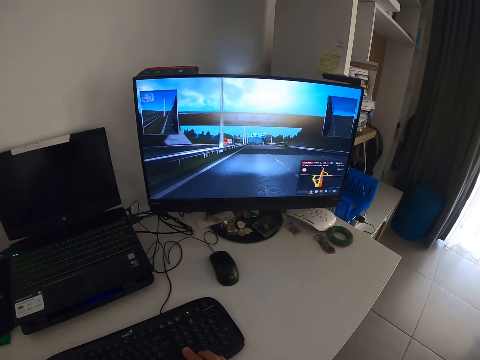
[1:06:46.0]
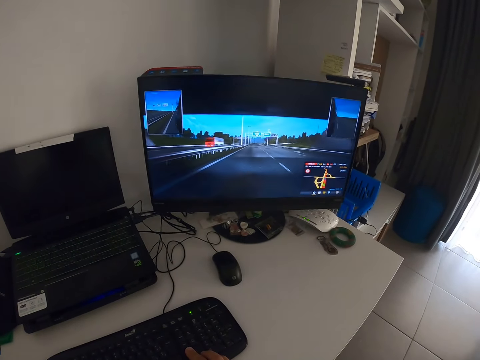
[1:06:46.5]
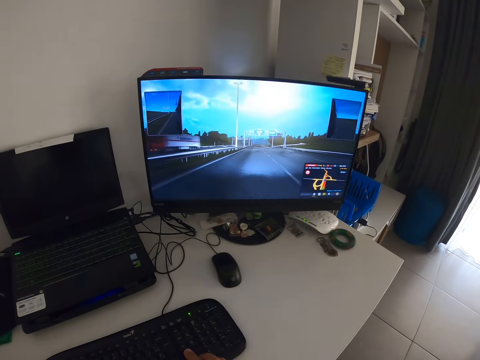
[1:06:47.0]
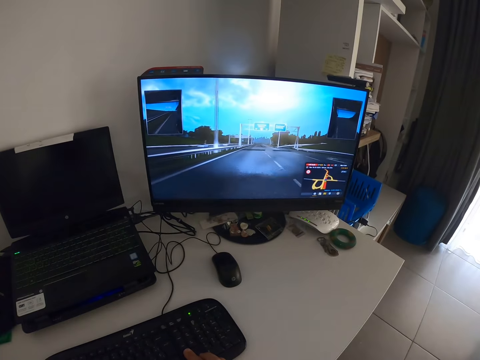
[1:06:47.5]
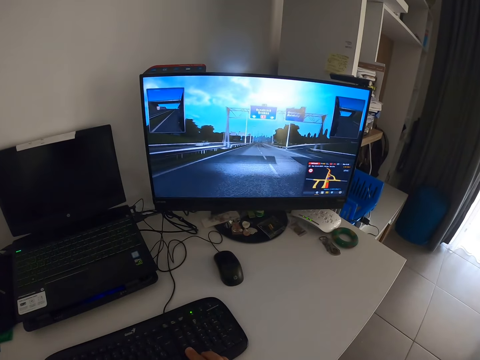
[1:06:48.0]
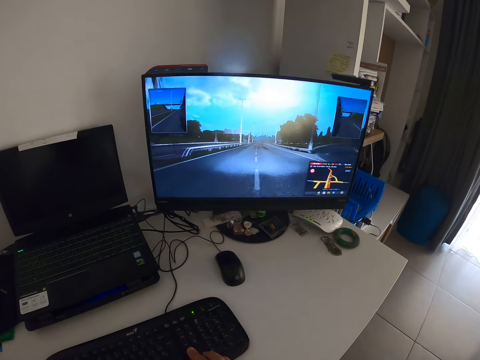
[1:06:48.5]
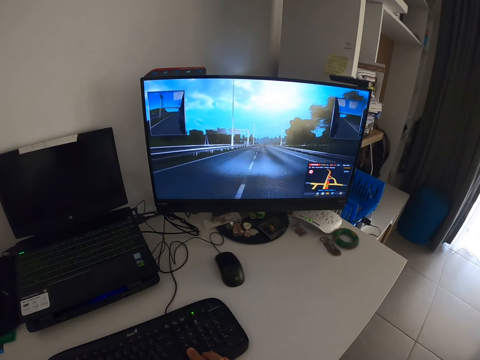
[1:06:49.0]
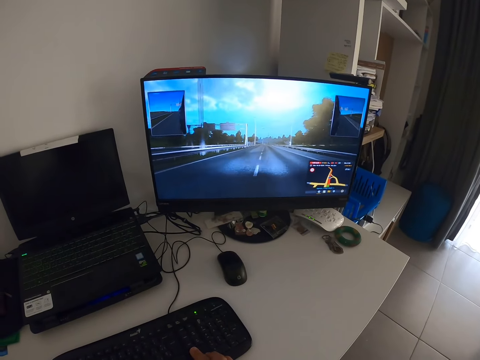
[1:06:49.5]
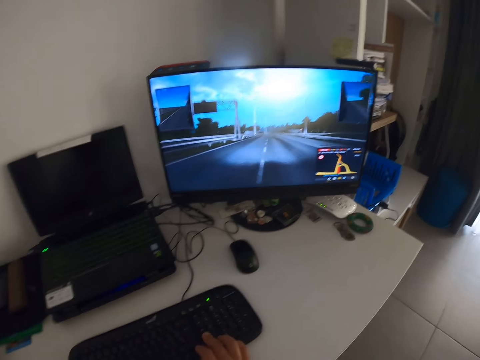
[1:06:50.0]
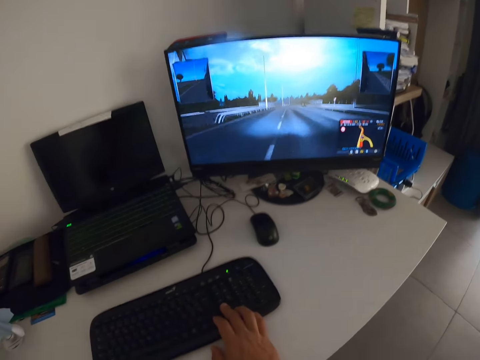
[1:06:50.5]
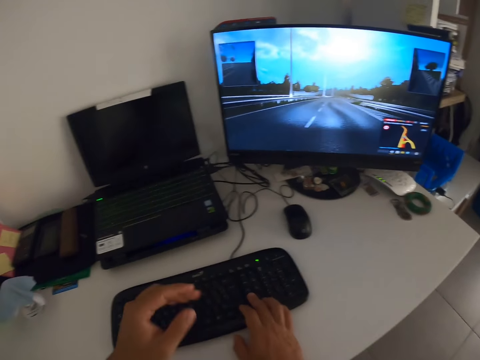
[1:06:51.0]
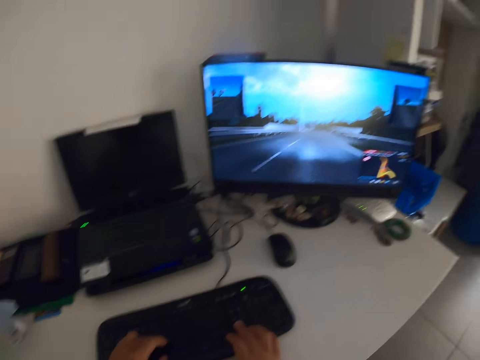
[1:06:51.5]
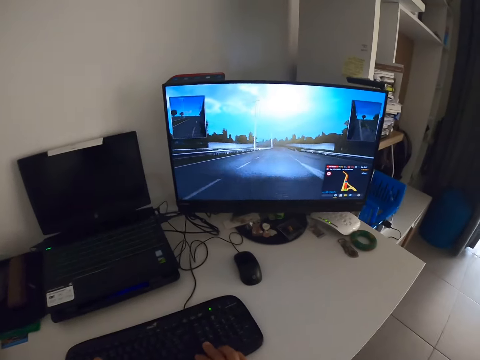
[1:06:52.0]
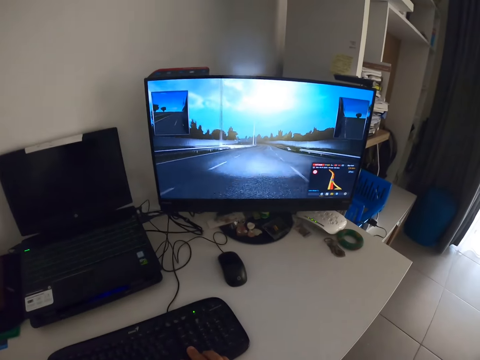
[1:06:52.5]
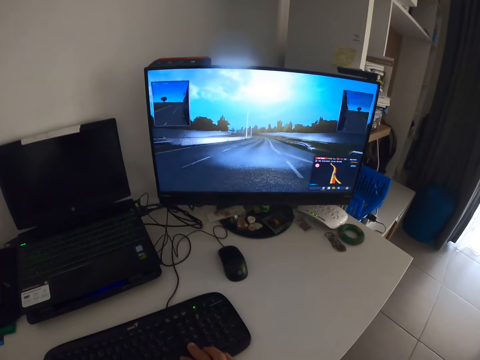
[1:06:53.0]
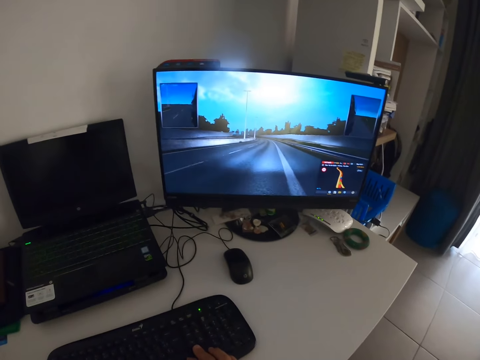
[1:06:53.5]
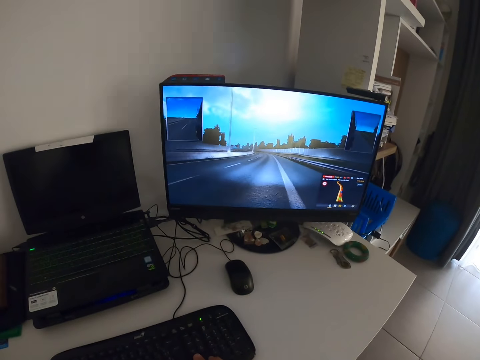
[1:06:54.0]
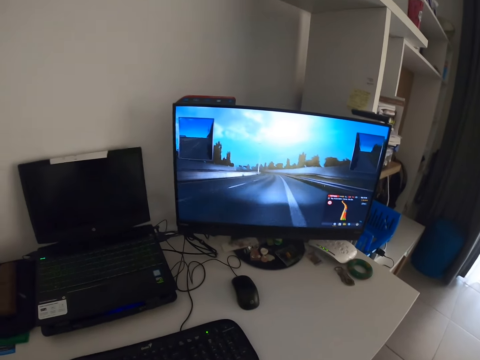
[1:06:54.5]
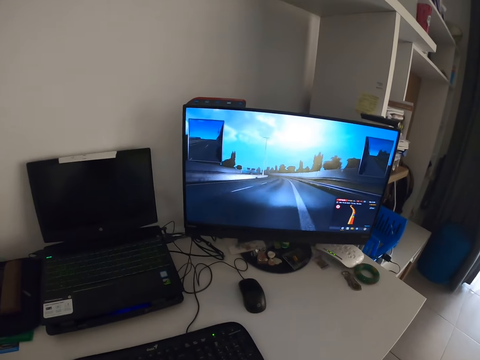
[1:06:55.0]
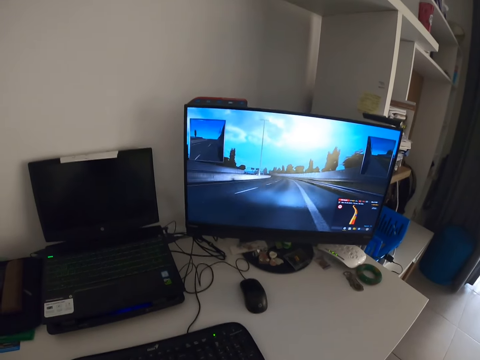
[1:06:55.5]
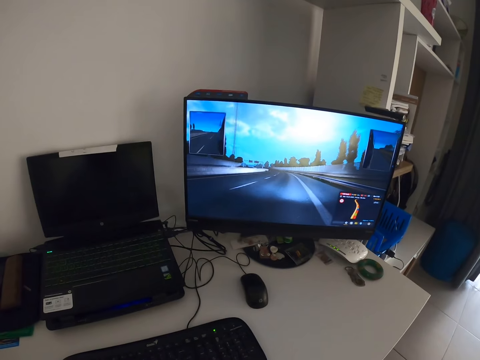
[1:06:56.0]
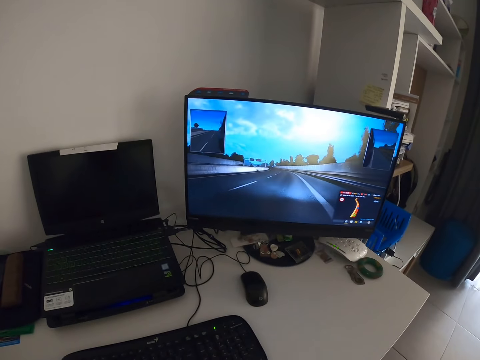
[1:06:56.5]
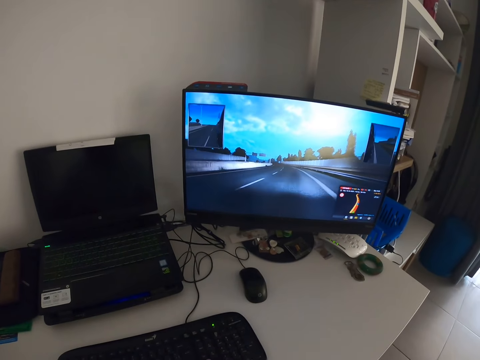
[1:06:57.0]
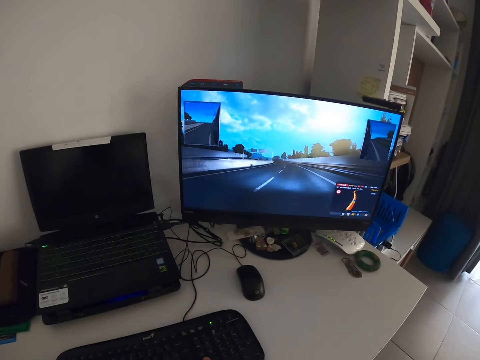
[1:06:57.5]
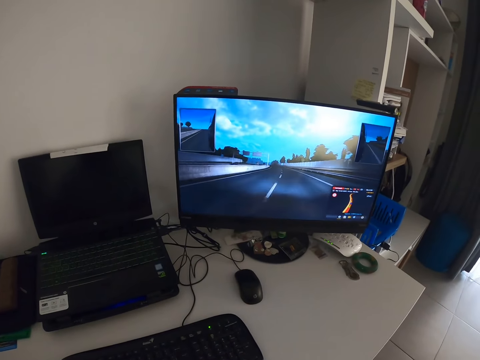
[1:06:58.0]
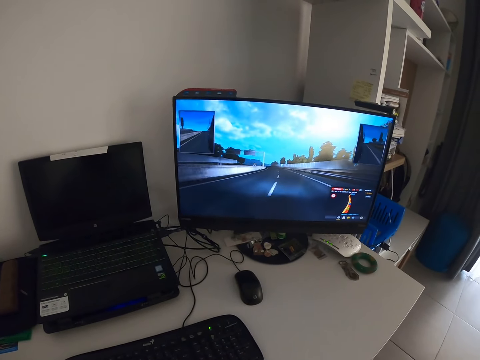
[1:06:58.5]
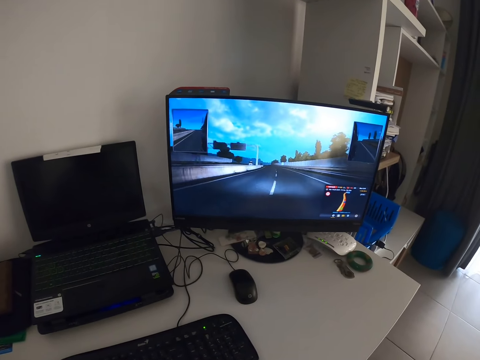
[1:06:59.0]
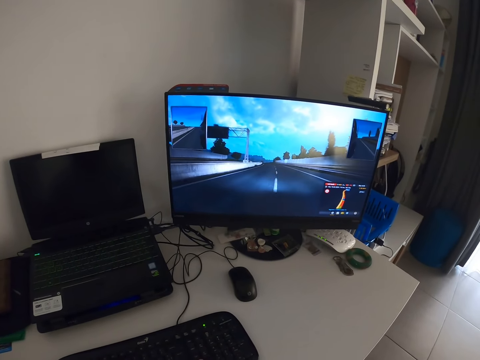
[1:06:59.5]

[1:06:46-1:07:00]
The camera wearer looks around. They type on the keyboard. They play a game on the computer.

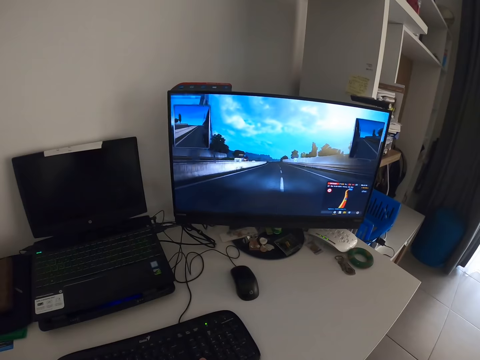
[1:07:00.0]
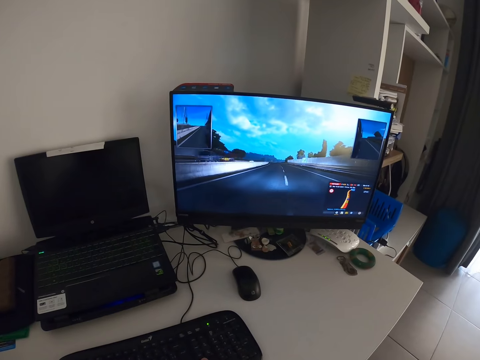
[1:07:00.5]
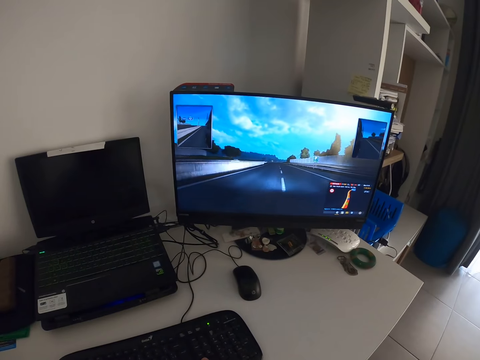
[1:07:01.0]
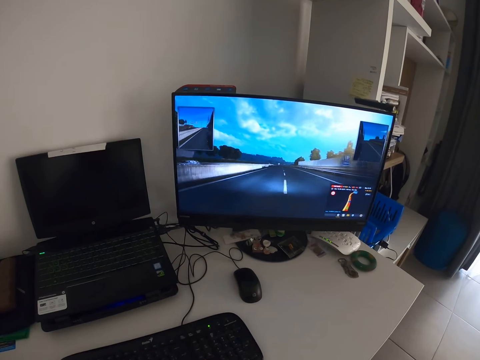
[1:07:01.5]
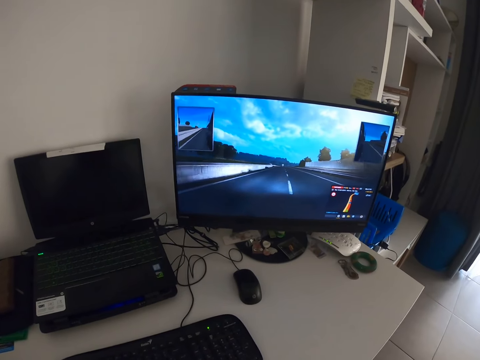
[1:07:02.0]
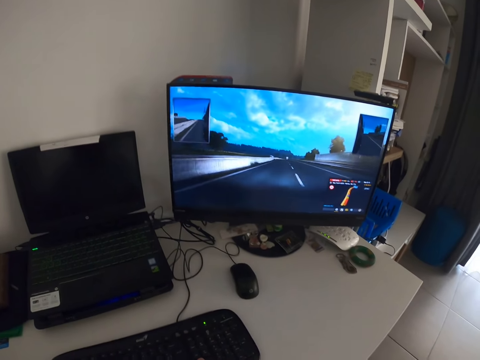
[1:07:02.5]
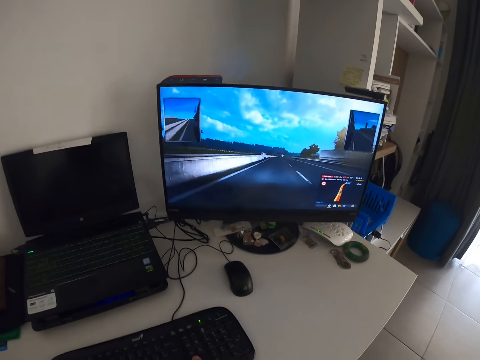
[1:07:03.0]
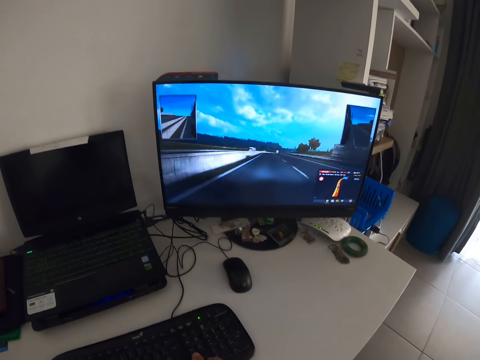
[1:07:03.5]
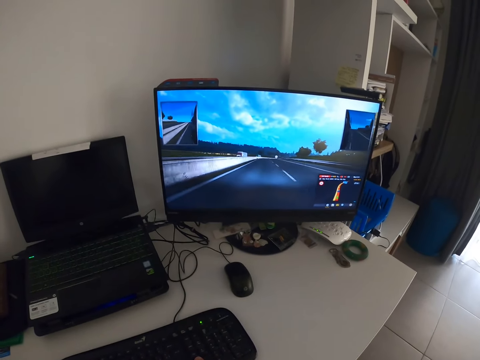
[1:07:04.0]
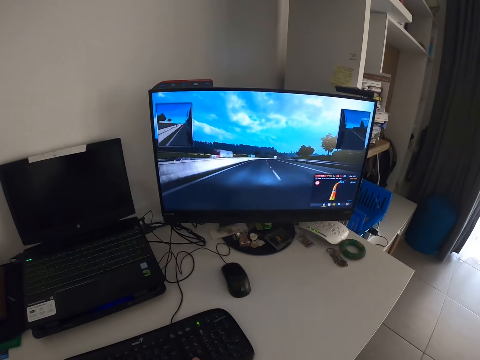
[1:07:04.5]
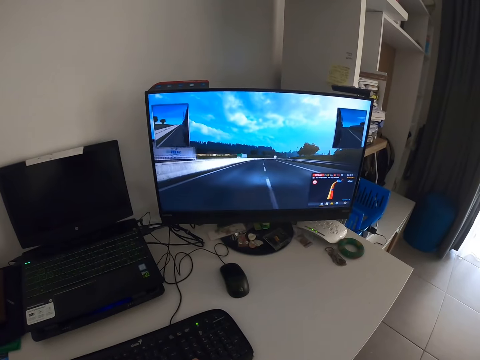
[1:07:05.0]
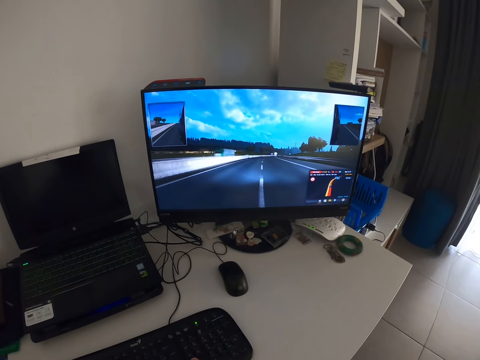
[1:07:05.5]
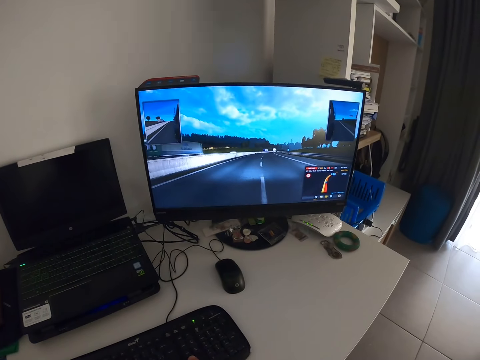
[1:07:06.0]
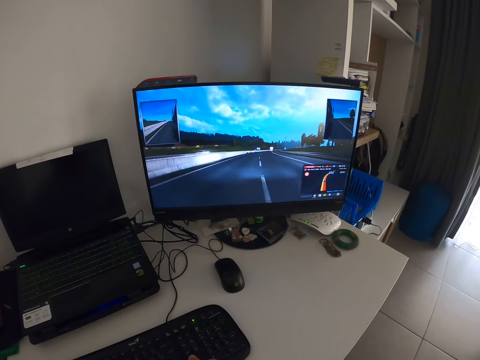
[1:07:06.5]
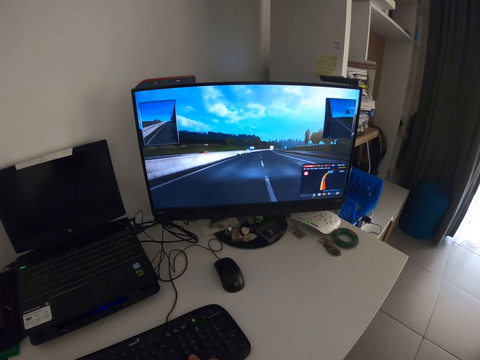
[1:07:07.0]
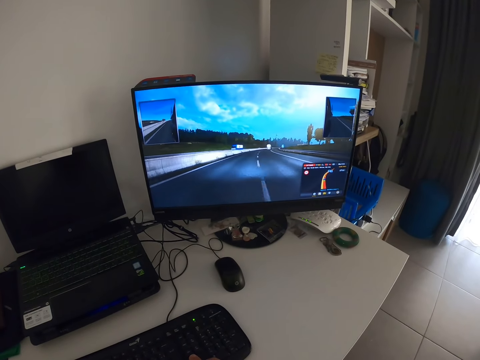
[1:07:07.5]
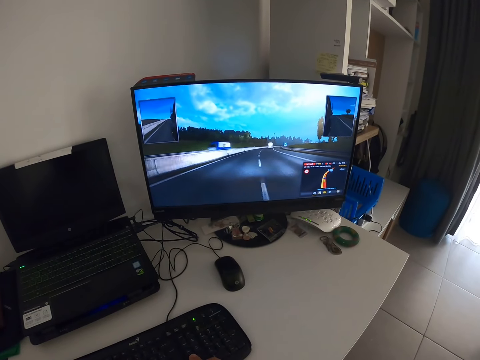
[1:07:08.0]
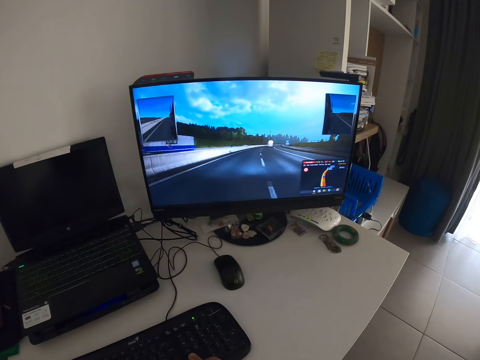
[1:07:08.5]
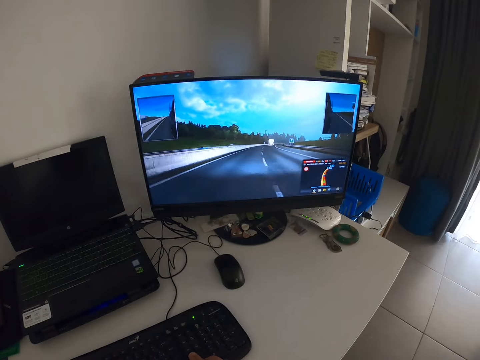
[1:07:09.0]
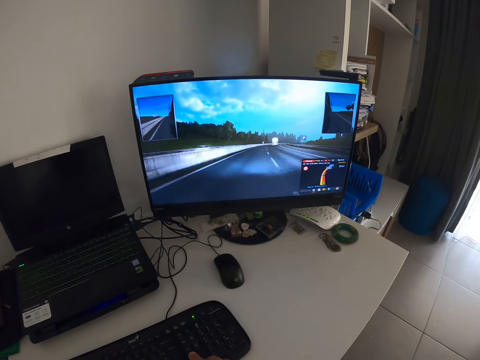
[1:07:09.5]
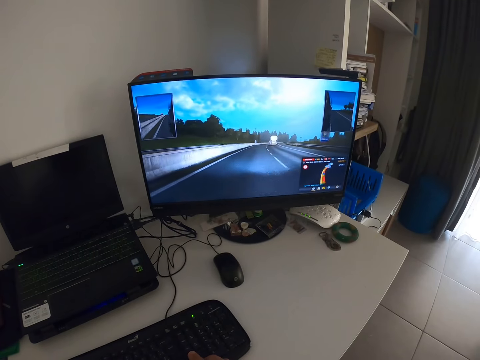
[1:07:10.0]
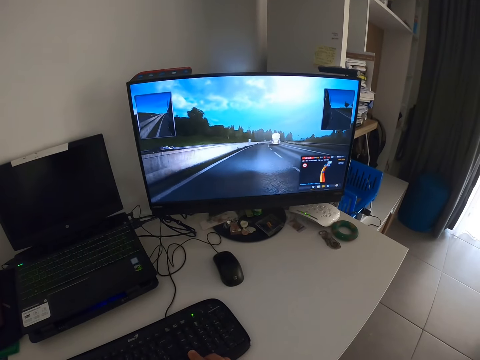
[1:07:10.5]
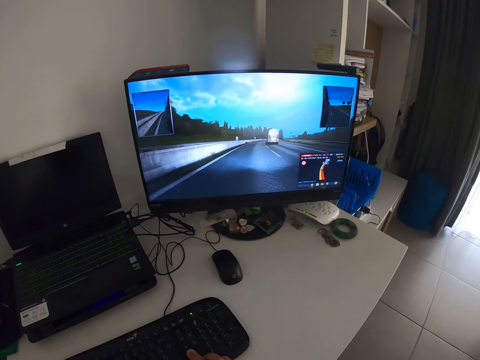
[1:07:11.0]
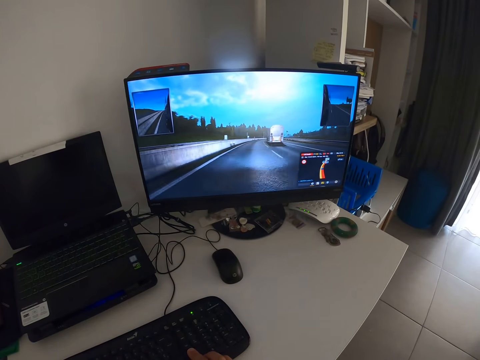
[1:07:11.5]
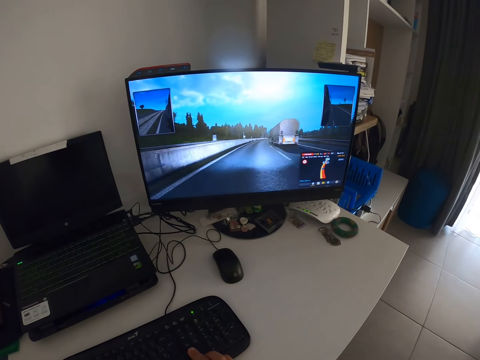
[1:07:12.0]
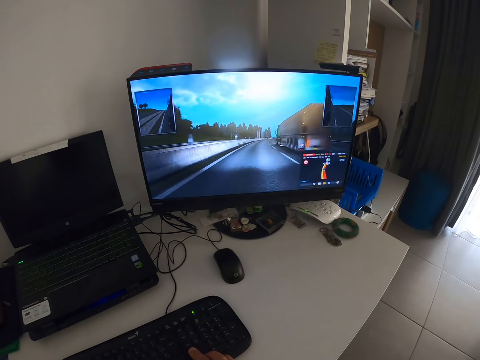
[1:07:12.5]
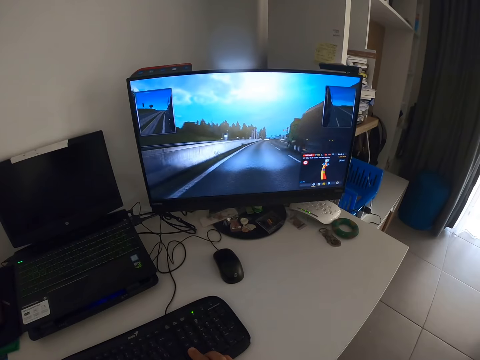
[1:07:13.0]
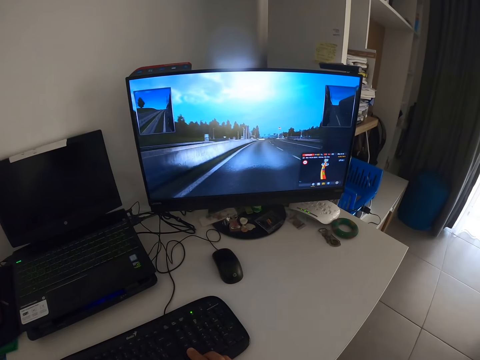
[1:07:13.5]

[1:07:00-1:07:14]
The camera wearer plays a game on the computer.
